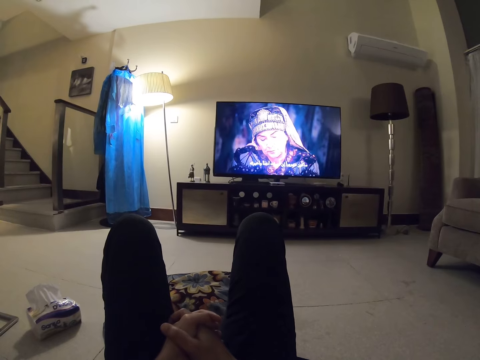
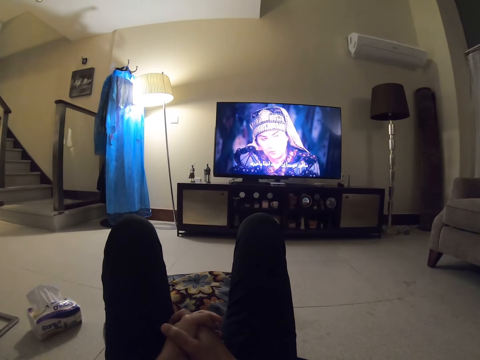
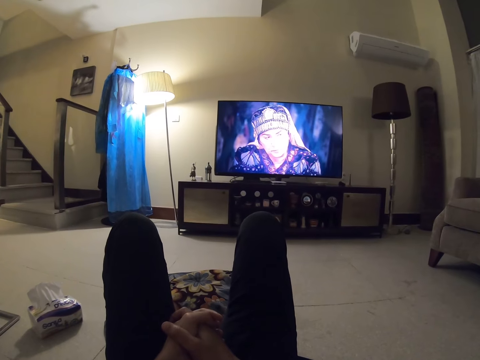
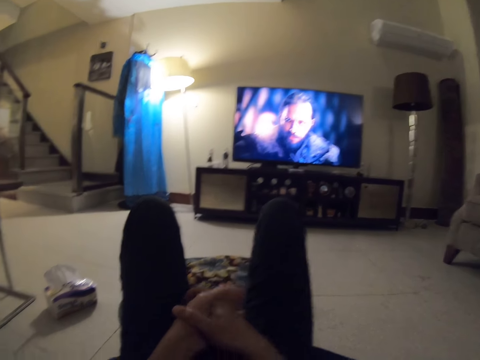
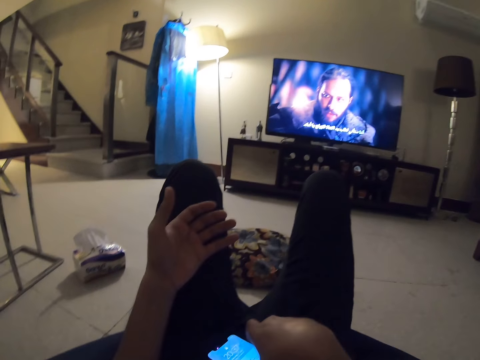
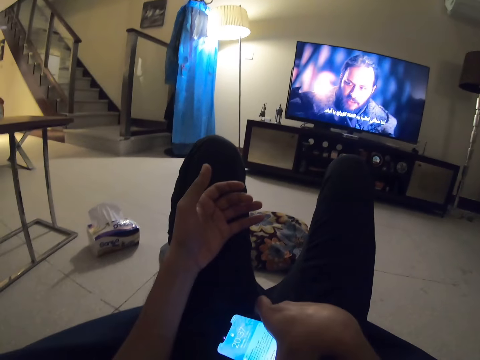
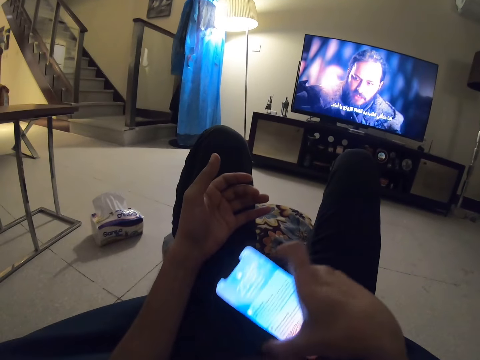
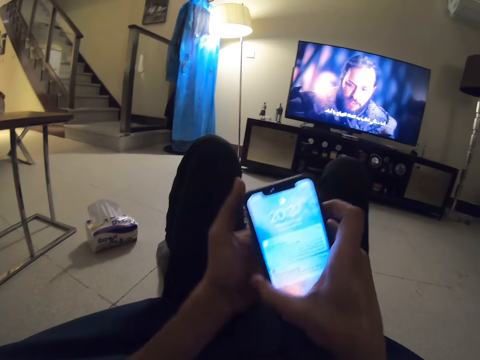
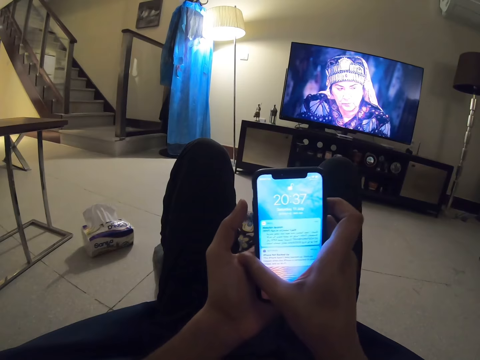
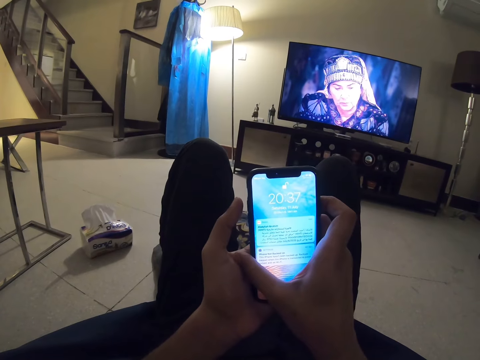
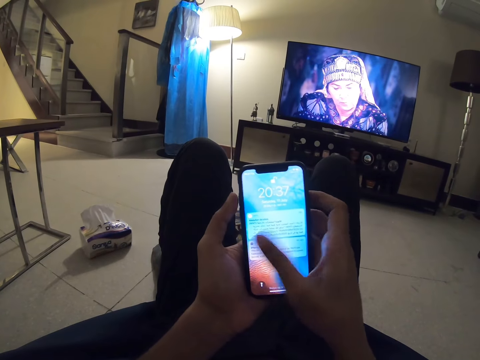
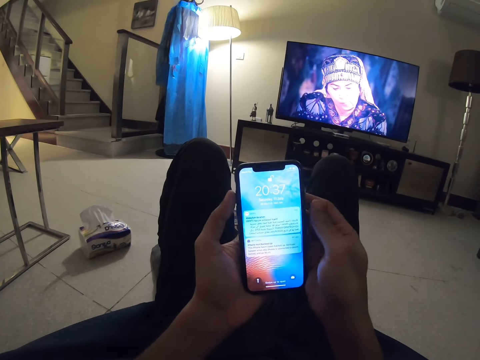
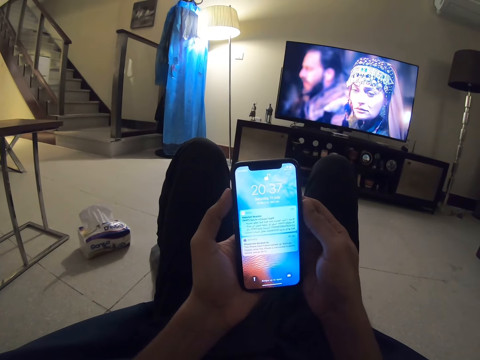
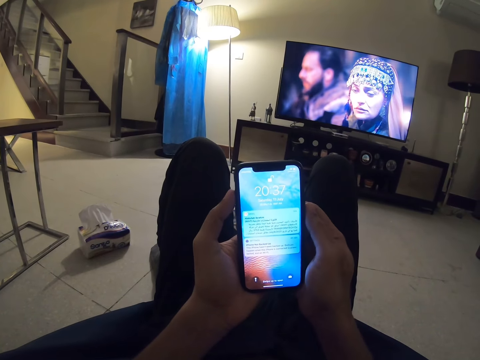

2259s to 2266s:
The camera wearer picks up his phone. They look at the phone.

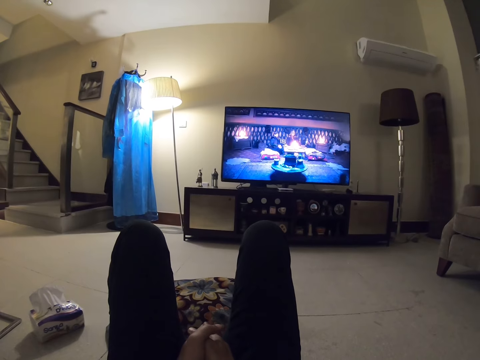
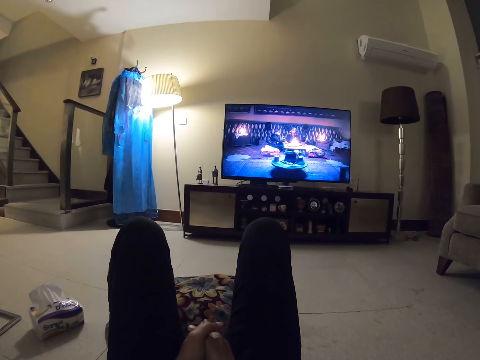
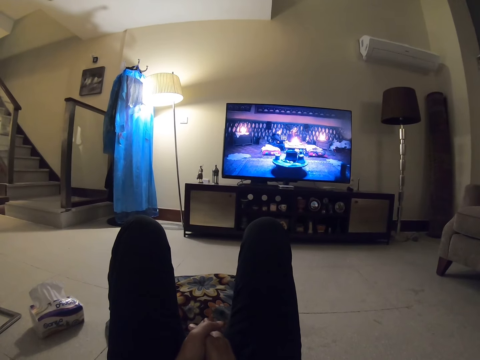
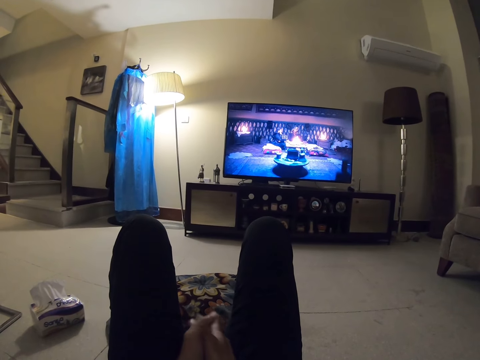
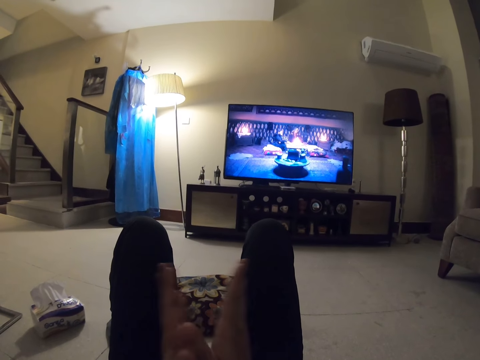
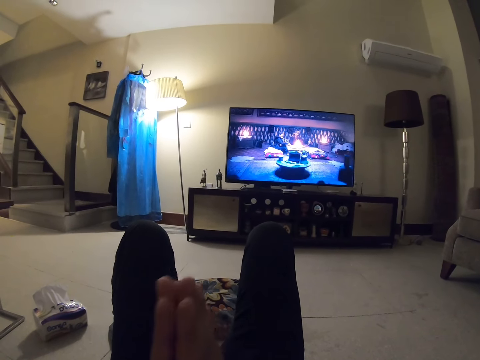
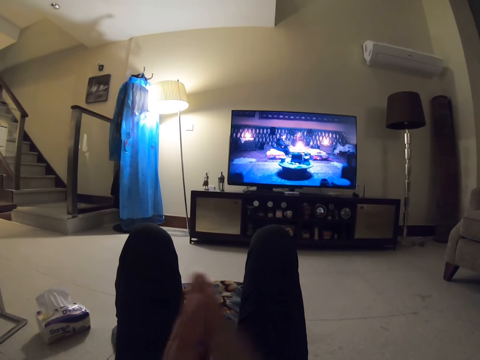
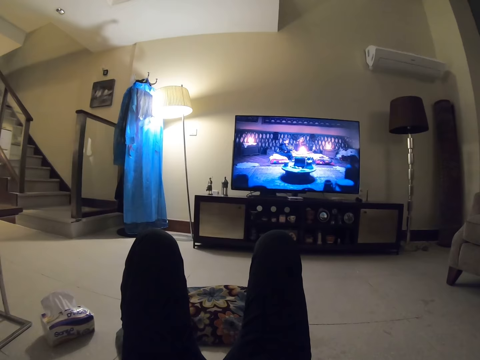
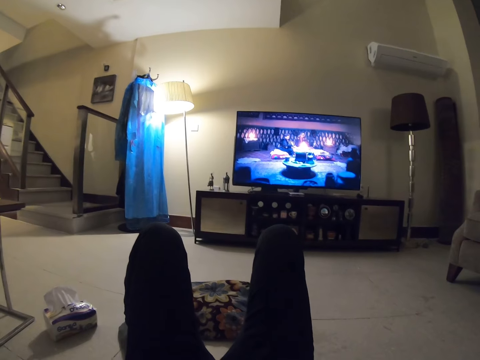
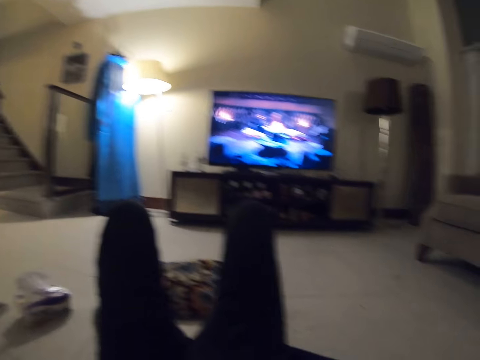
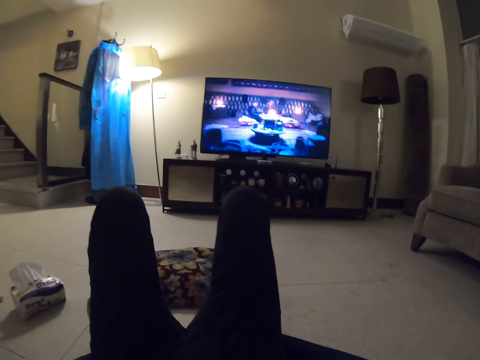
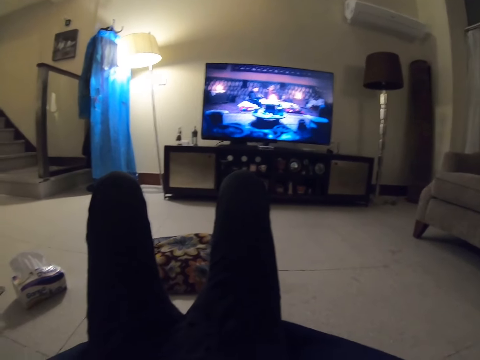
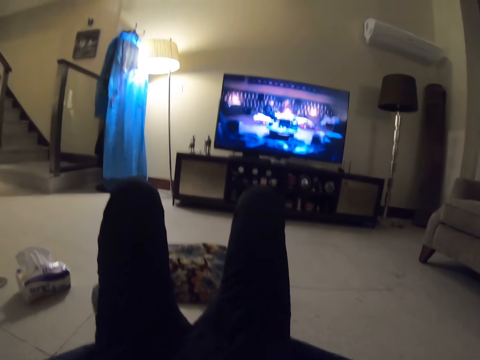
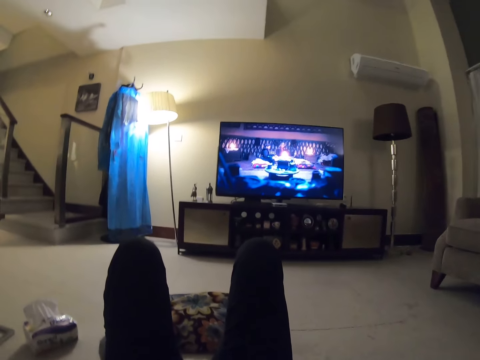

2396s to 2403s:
The camera wearer claps.

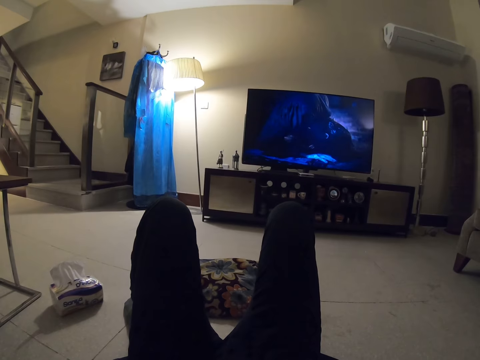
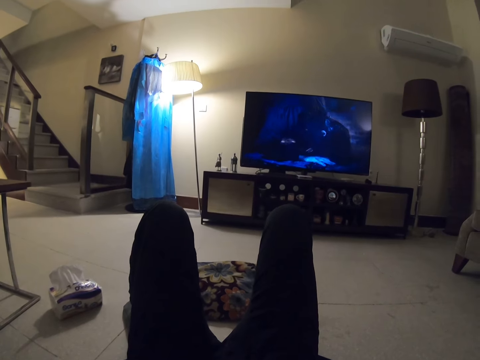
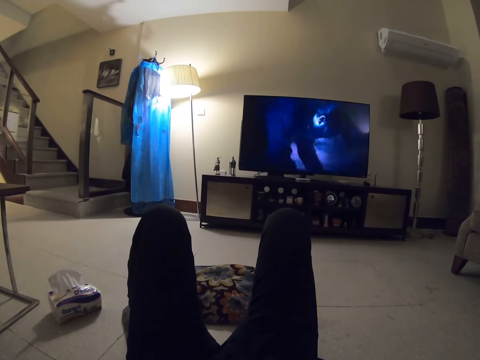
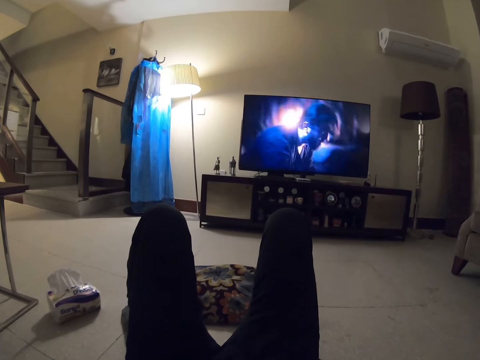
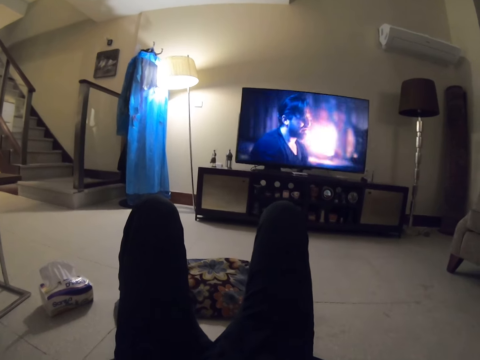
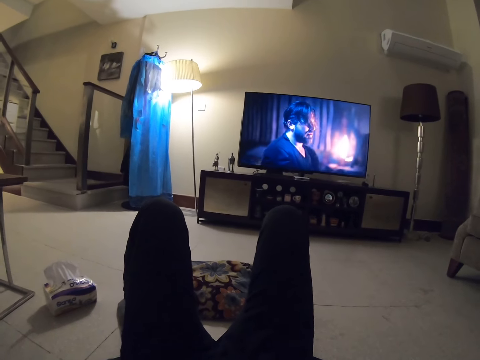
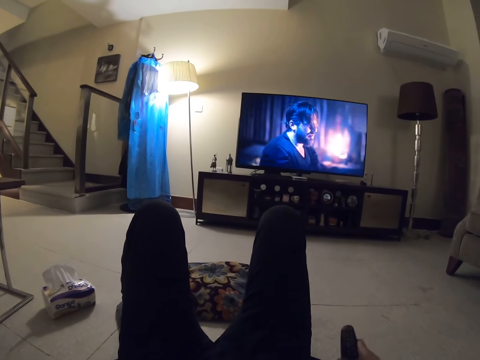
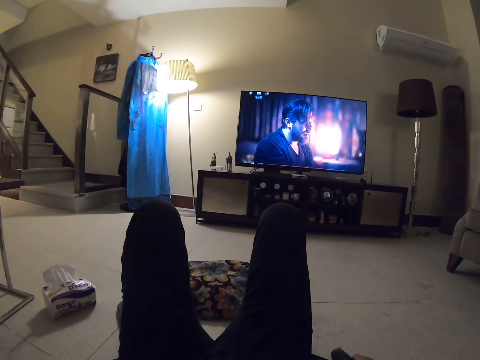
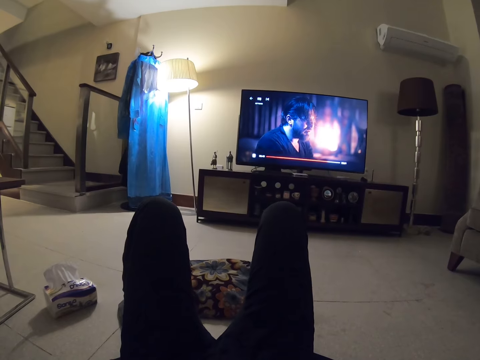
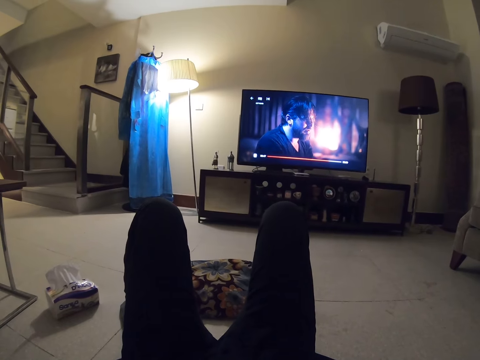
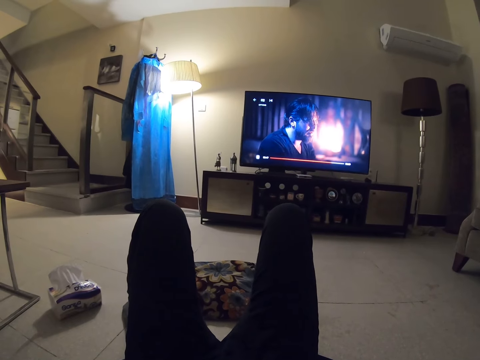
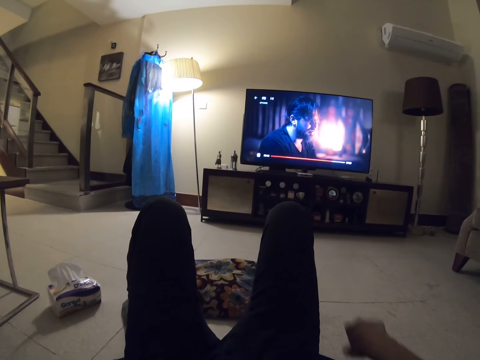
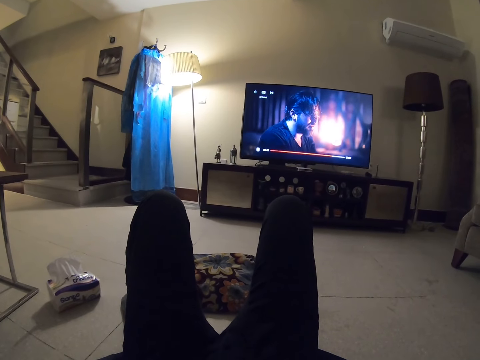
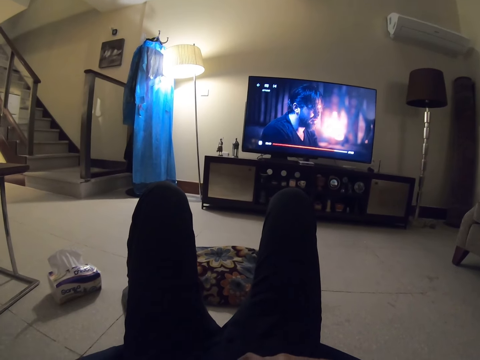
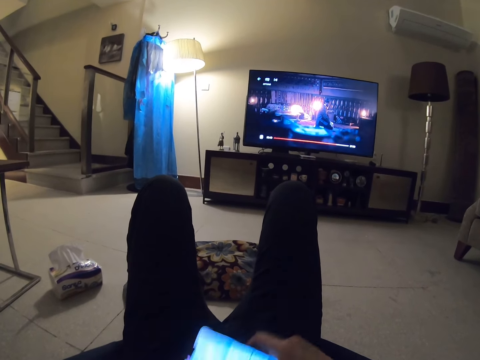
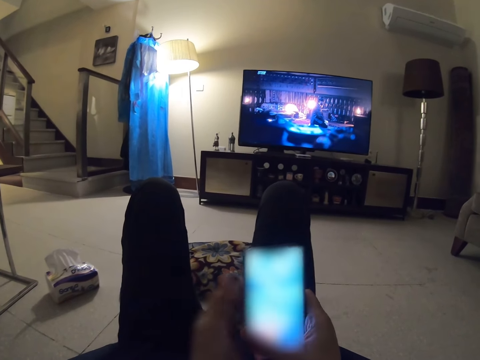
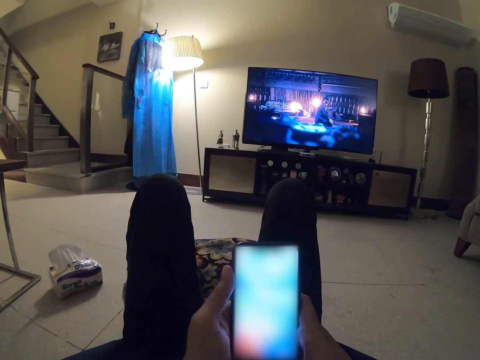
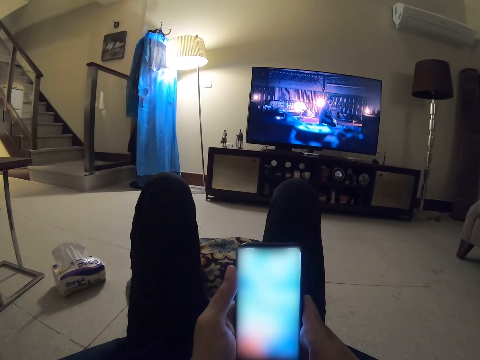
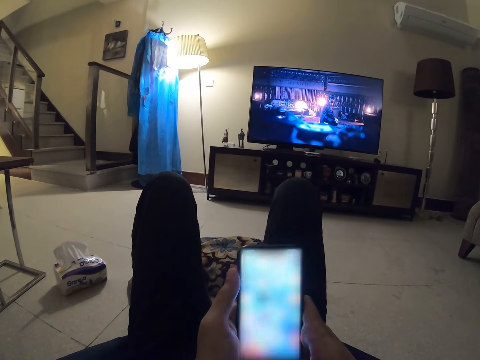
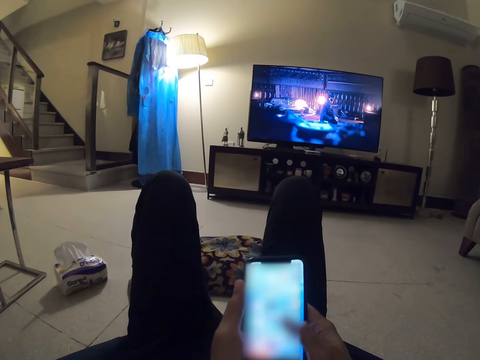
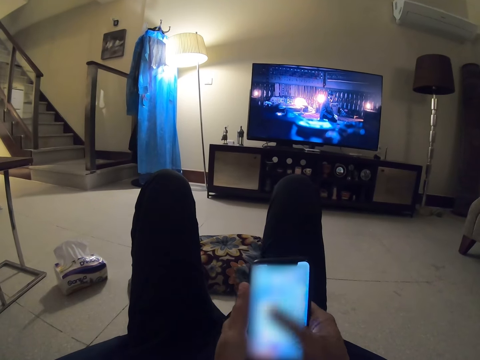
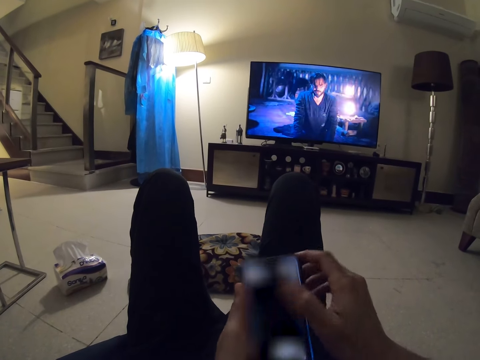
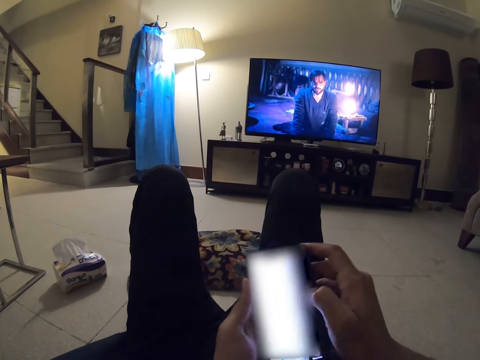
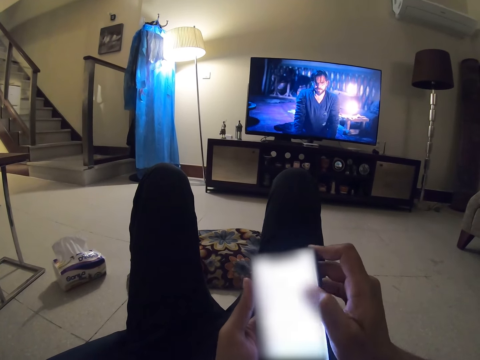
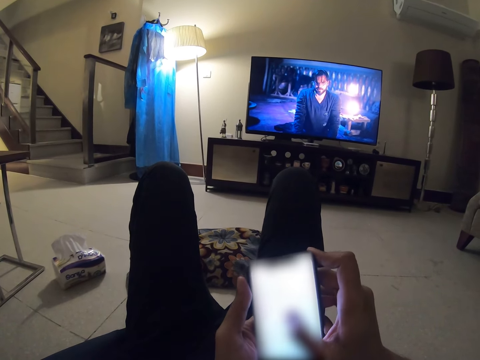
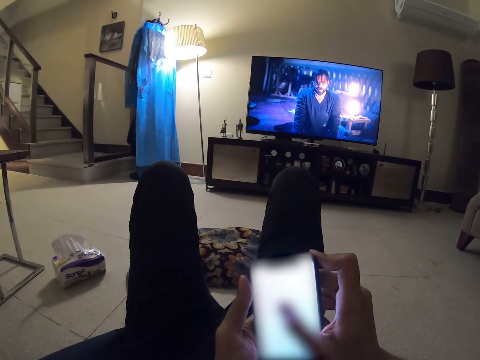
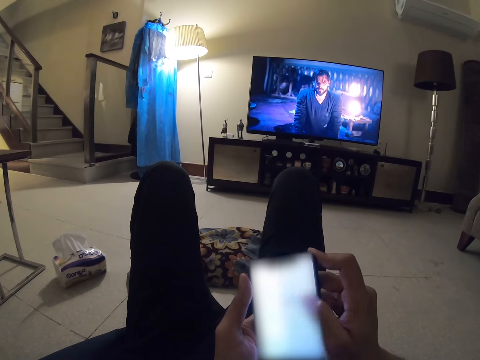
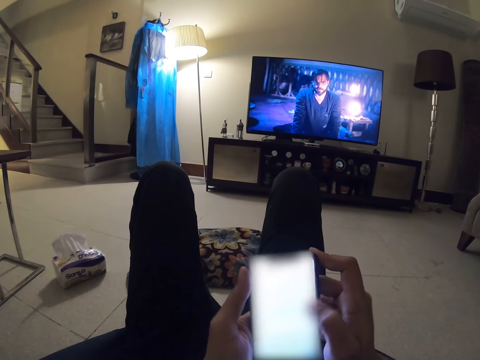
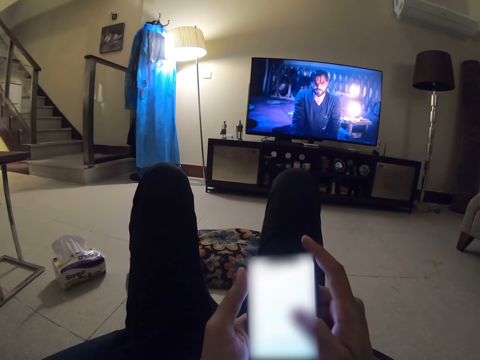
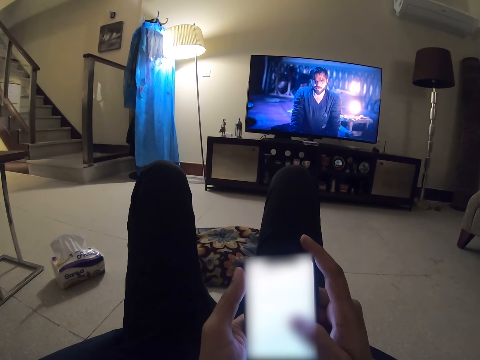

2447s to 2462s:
The camera wearer moves his right hand. He controls the television with the remote. He picks up the remote. He uses his phone. He holds the phone with both hands and scrolls through the phone with his right hand.
